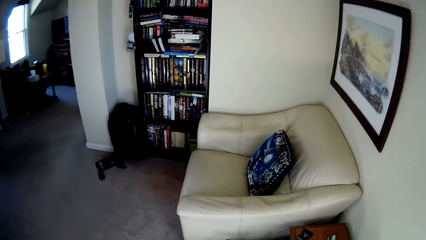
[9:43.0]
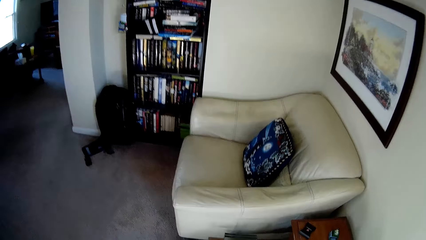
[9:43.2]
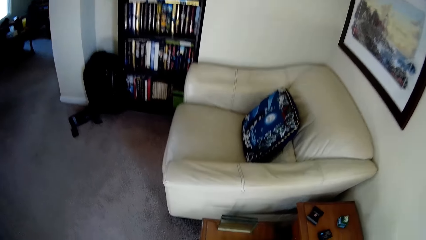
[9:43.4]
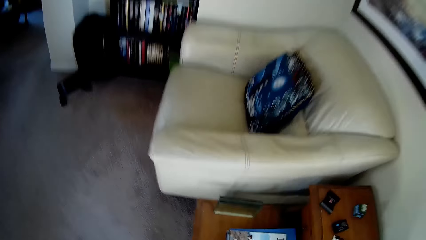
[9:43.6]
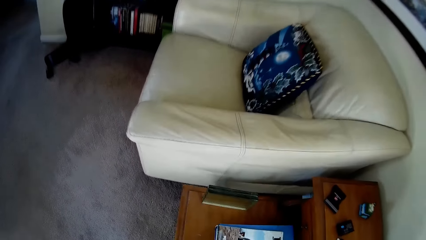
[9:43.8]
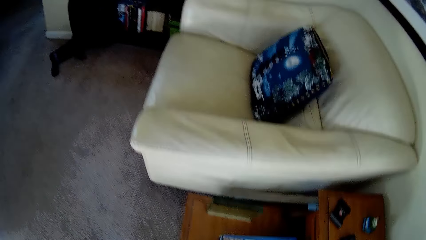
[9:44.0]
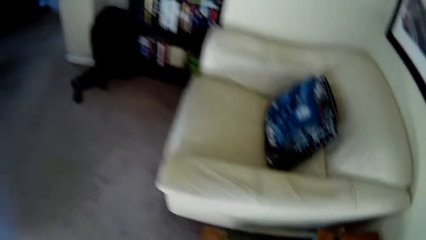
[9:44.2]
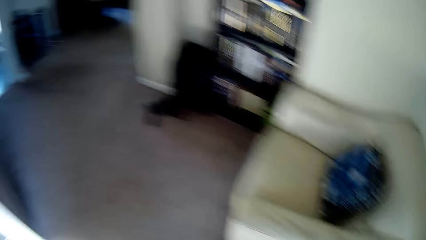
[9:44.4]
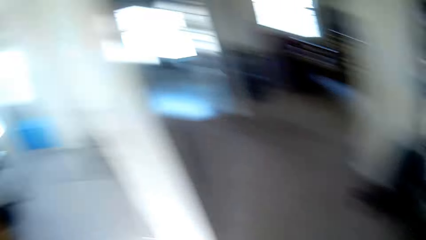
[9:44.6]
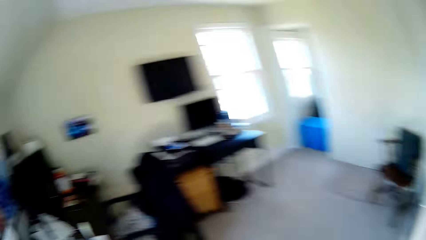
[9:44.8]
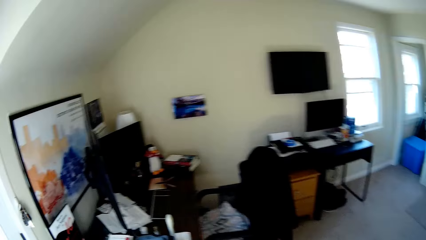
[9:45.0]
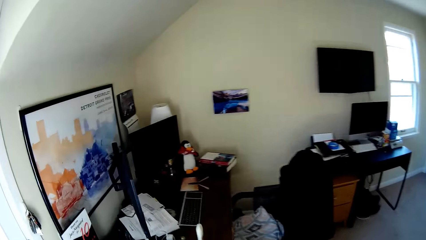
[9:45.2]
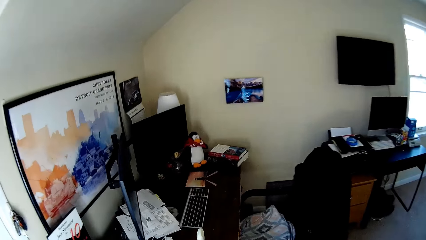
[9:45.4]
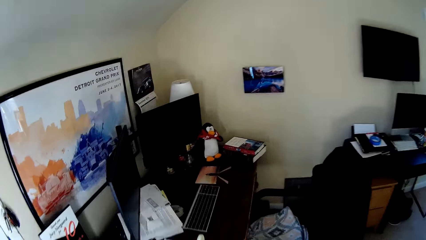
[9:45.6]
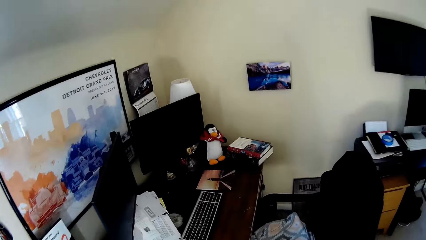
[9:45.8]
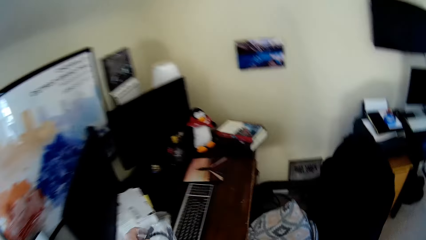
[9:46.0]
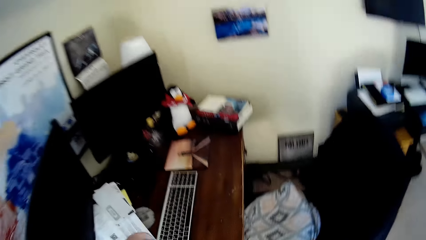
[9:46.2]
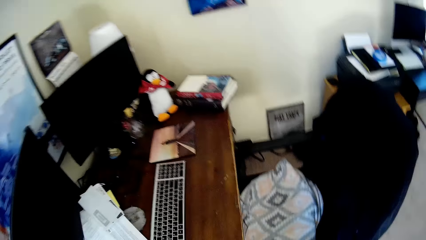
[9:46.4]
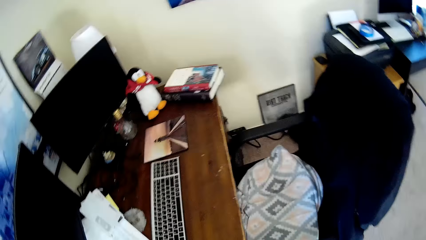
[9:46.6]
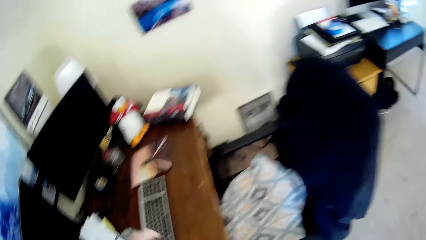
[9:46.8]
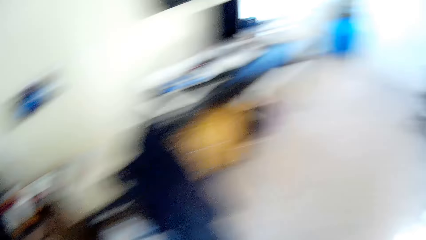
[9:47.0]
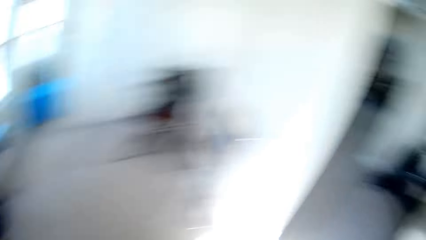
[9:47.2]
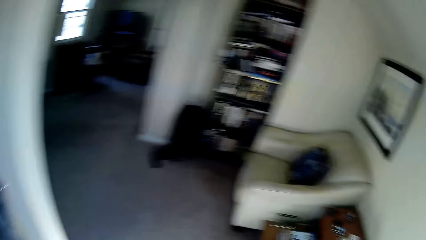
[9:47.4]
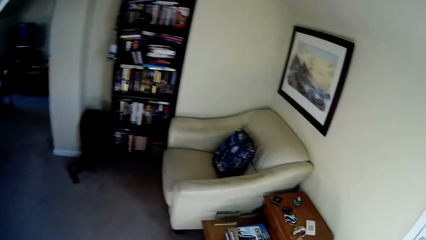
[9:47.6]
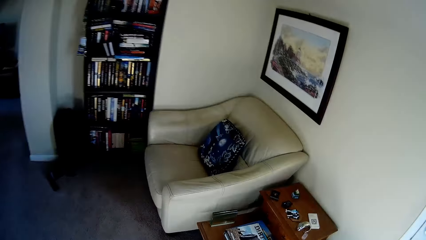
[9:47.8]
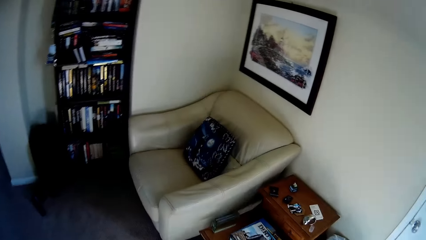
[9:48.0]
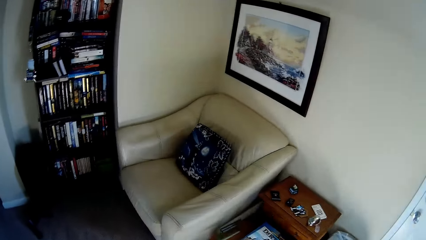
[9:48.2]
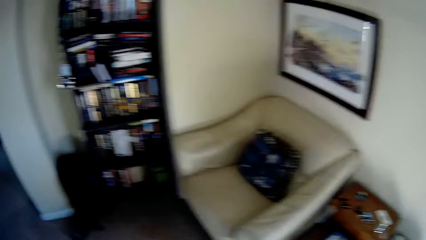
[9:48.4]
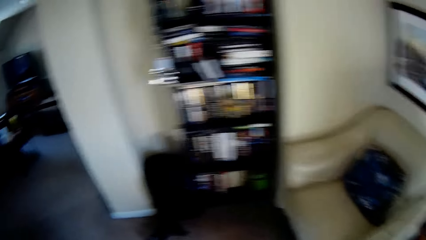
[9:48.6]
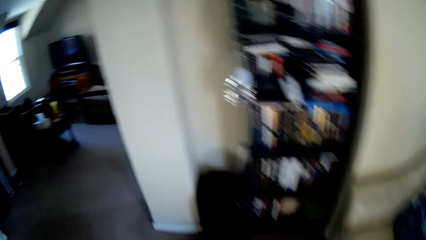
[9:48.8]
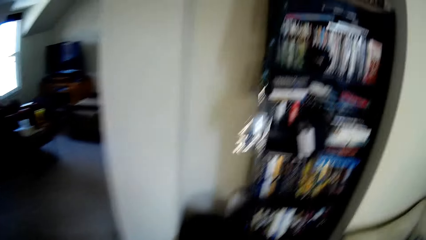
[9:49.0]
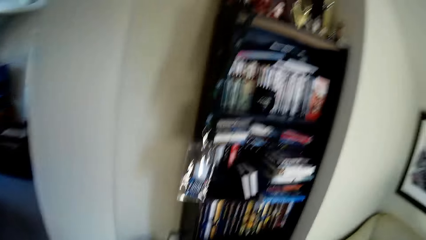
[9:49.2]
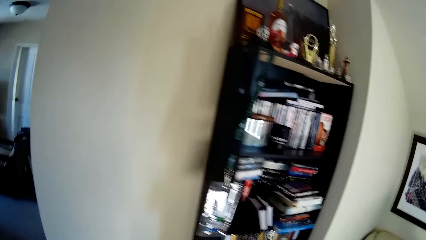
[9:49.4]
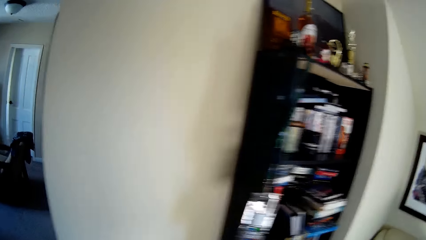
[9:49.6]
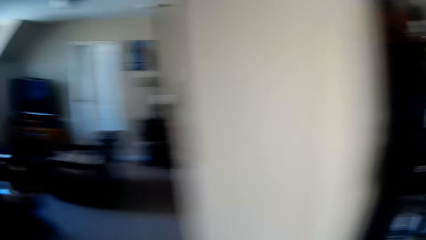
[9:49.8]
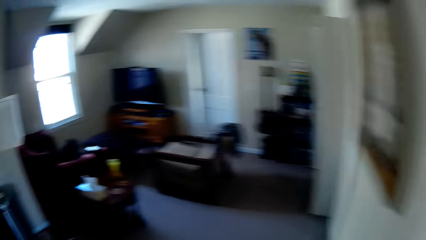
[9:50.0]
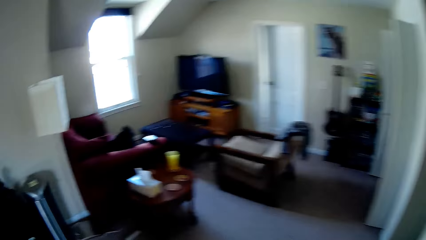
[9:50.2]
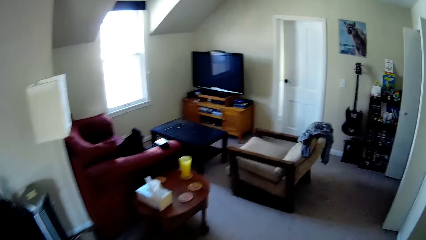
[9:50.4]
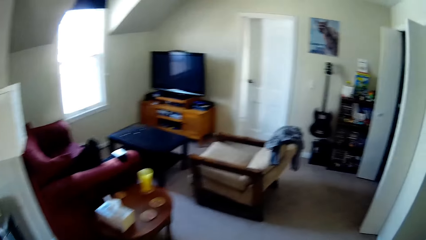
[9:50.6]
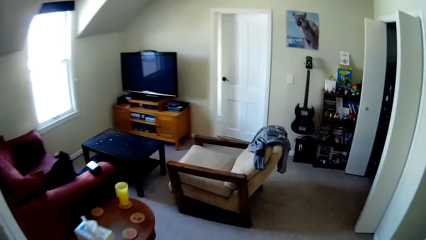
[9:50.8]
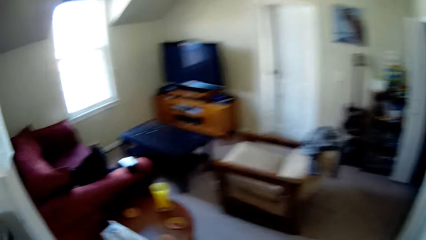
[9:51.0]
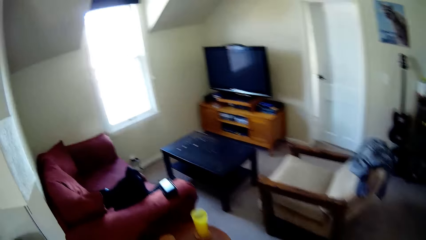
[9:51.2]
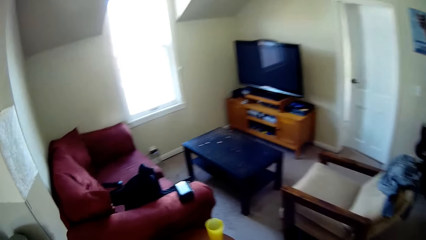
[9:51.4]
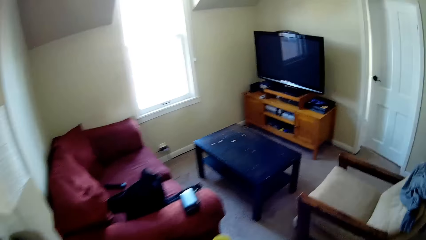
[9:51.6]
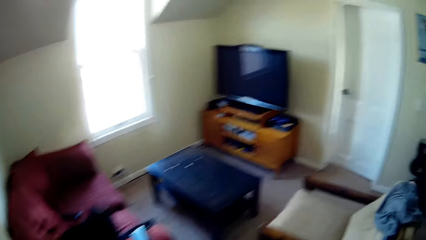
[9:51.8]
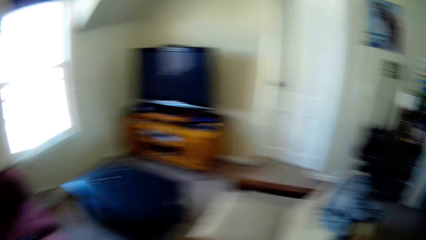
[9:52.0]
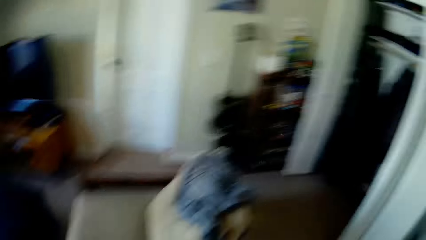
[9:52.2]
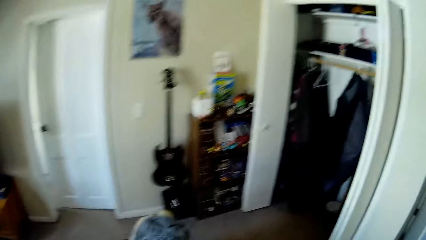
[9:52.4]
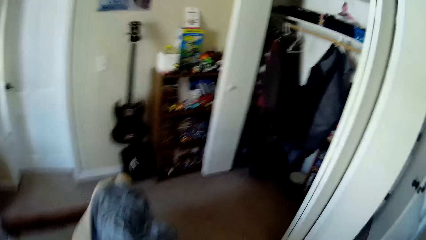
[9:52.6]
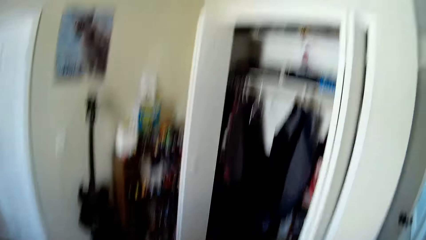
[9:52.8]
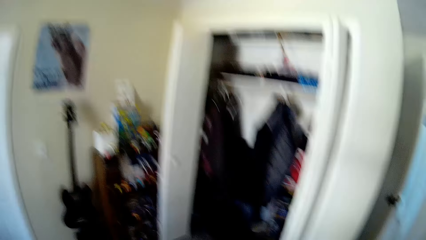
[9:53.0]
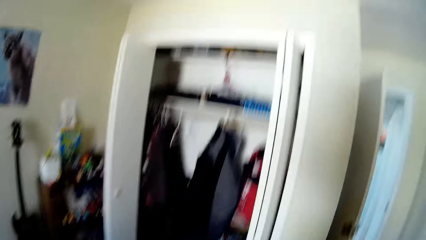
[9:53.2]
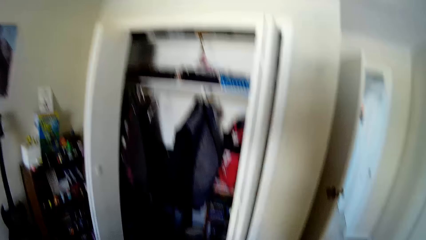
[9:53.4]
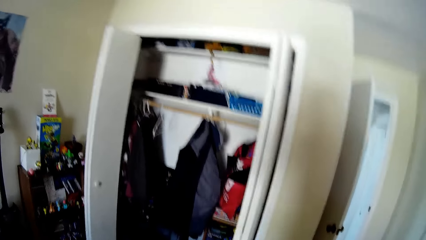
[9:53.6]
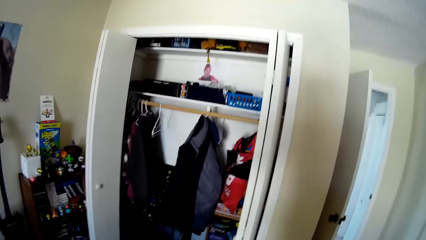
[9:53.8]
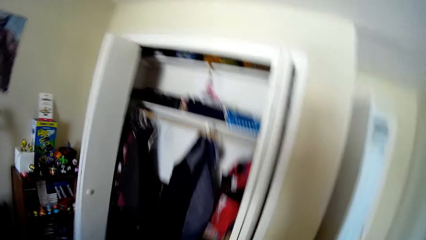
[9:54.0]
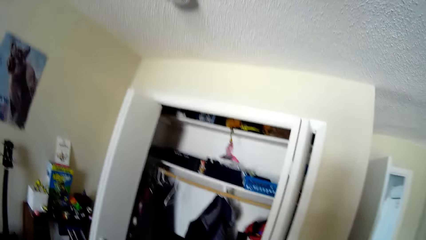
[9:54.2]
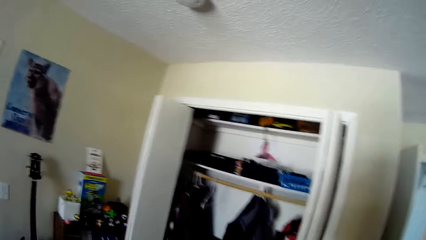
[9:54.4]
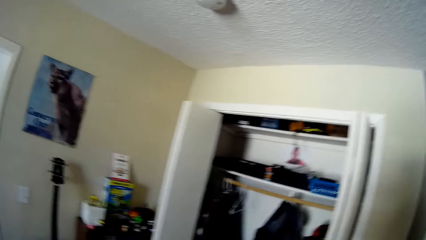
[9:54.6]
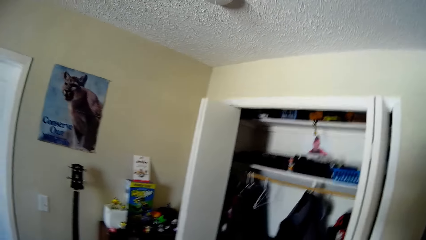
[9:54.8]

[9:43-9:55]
The camera wearer walks on the floor. They pick something on the table. They walk on the floor. They hold something on the floor. They walk on the floor. They stand on the floor.
